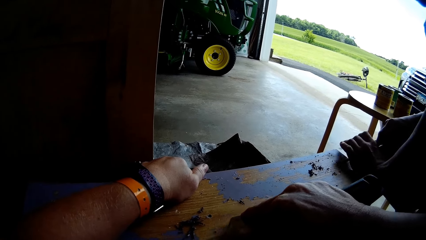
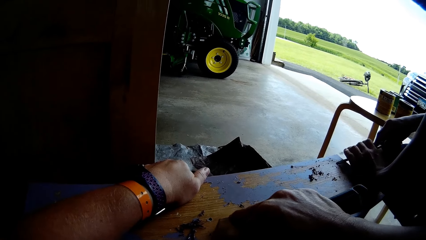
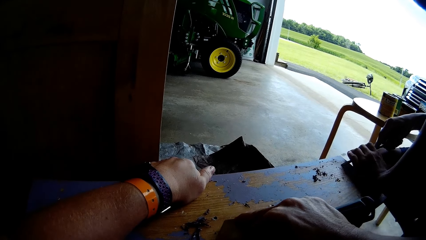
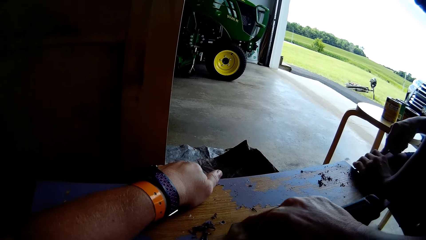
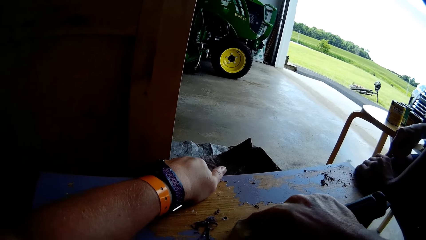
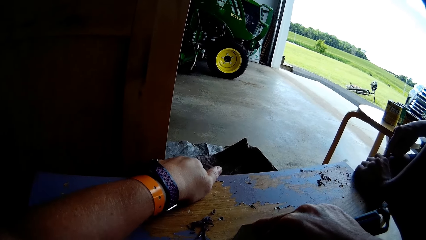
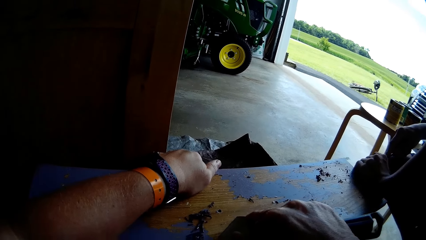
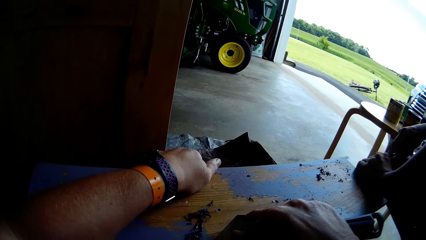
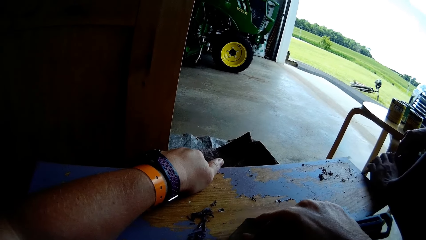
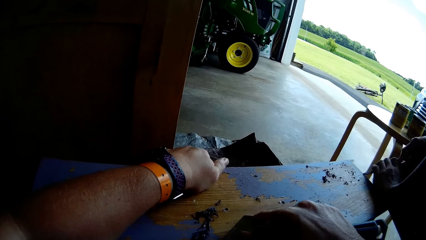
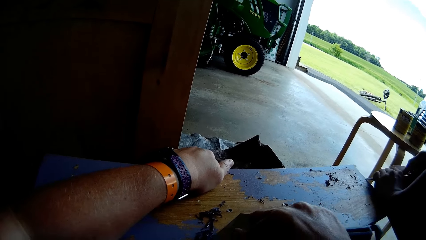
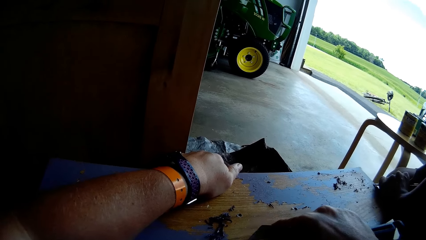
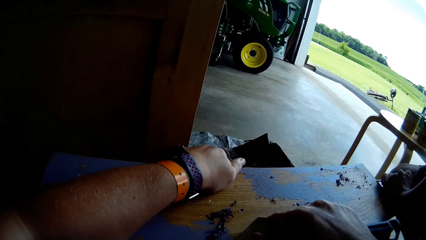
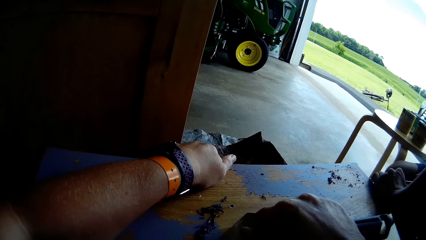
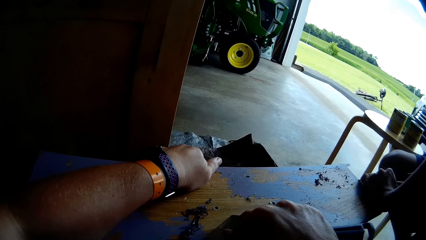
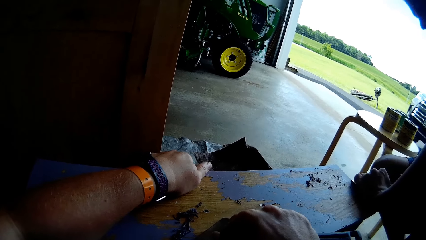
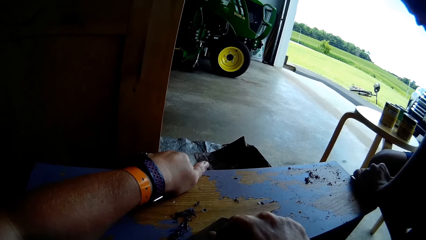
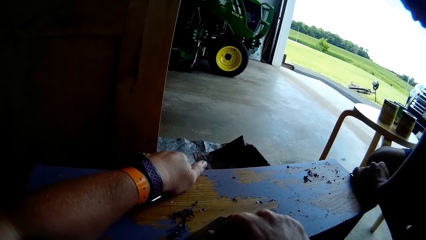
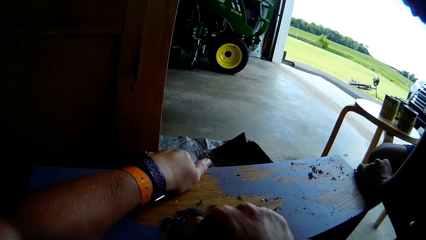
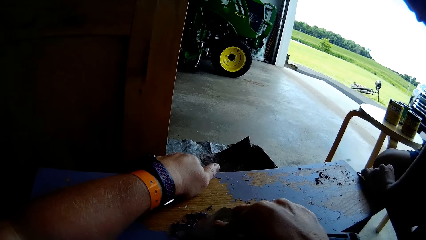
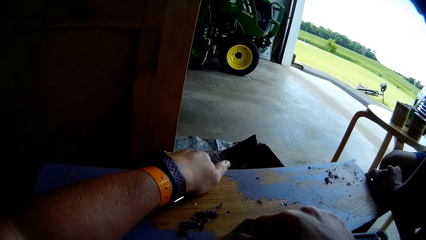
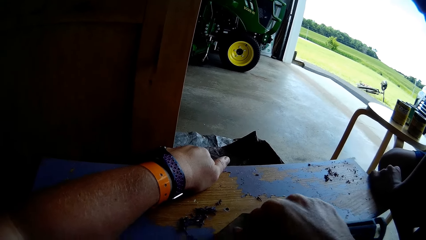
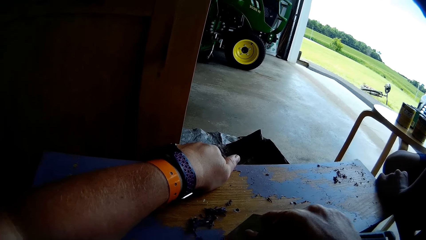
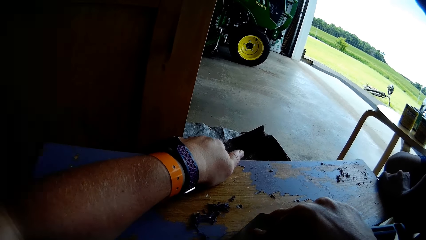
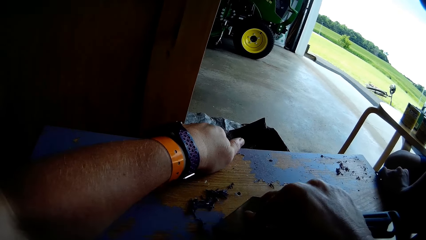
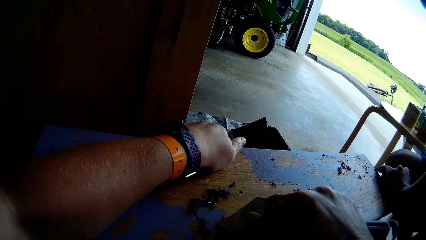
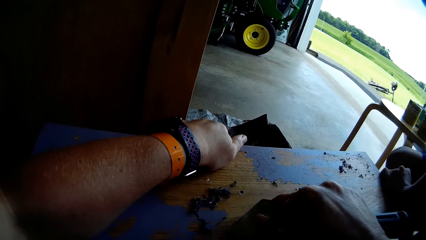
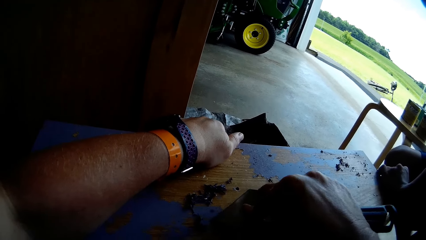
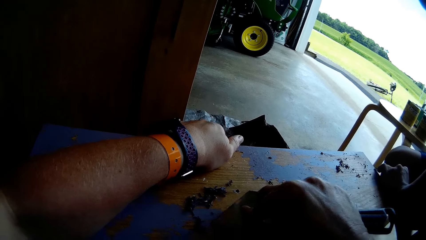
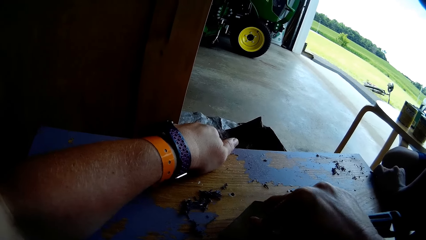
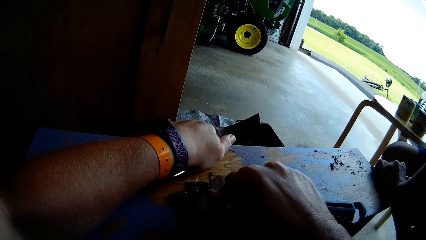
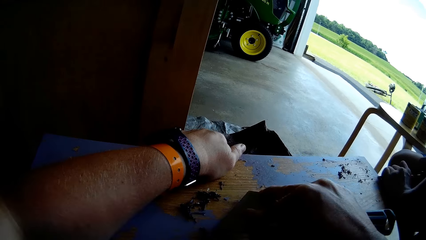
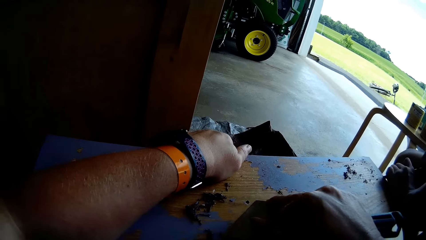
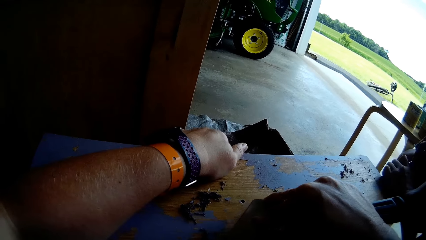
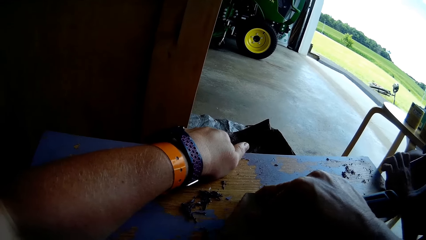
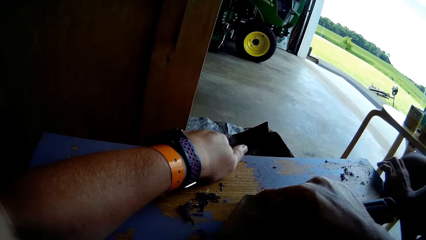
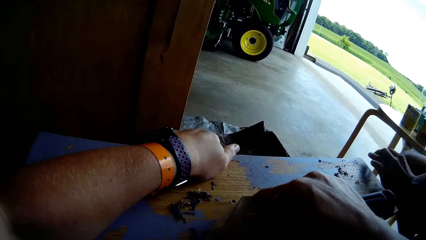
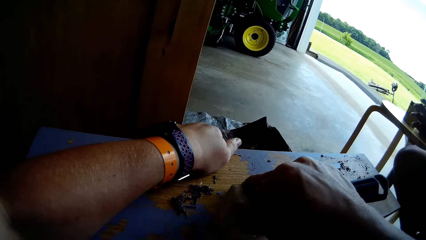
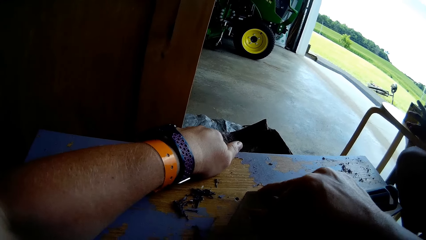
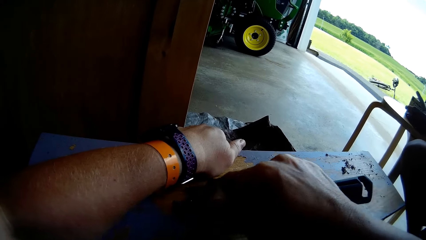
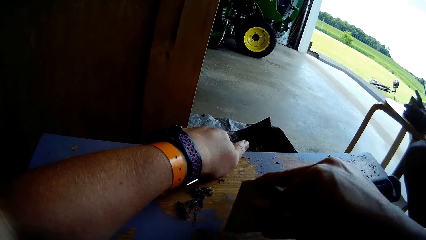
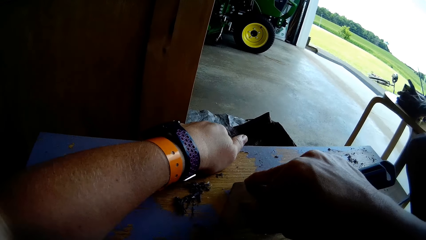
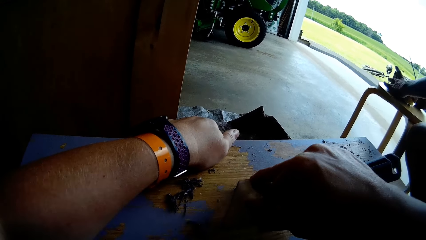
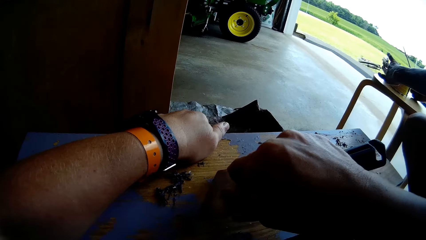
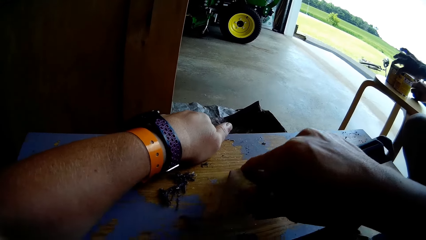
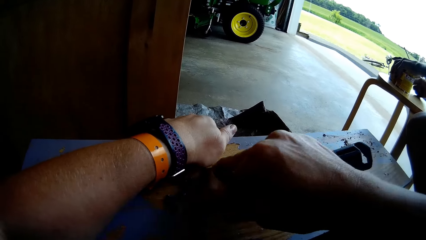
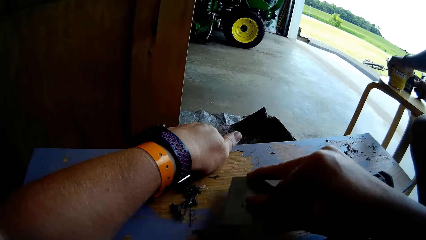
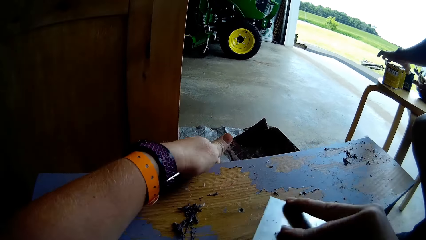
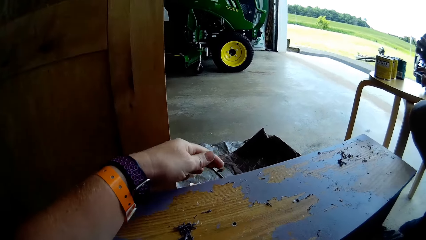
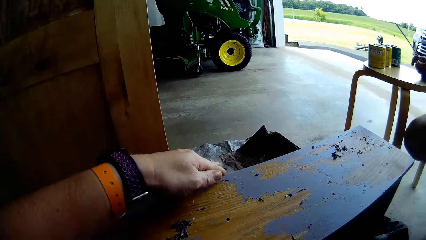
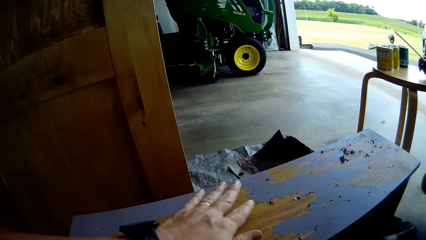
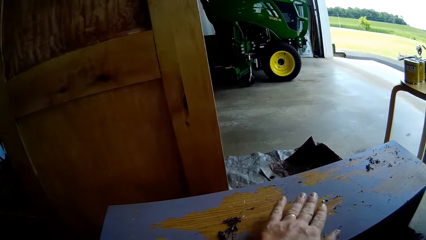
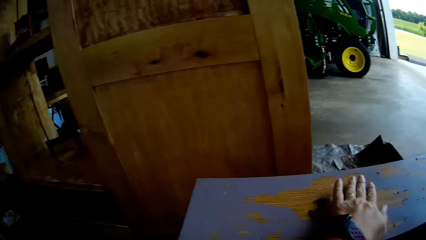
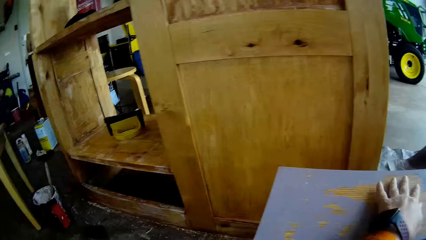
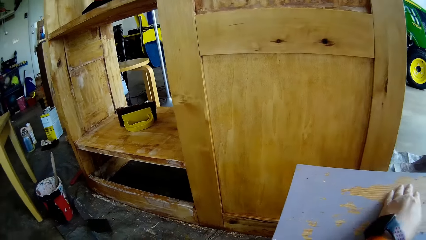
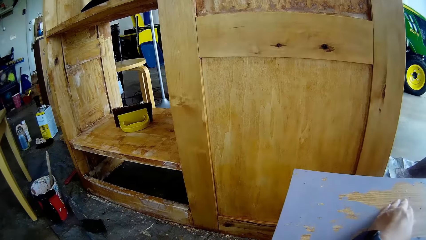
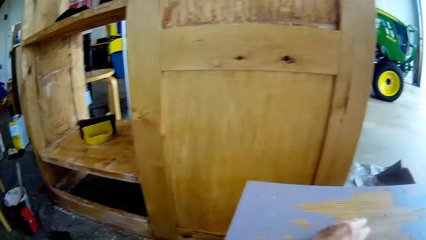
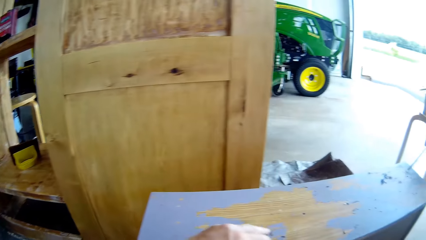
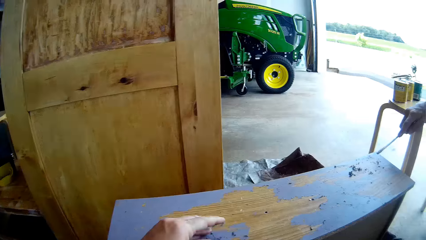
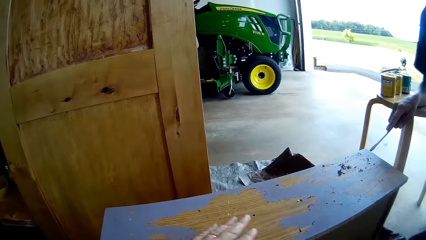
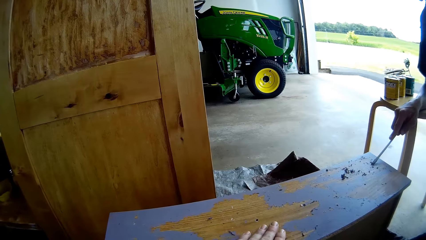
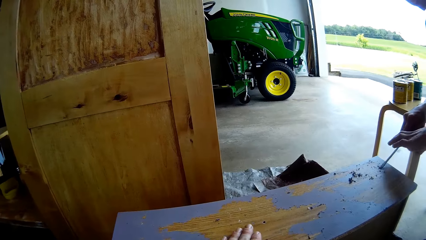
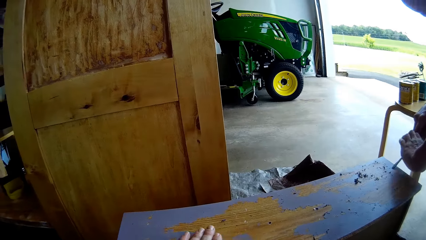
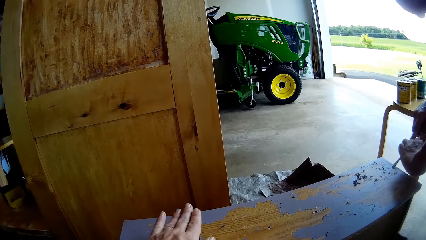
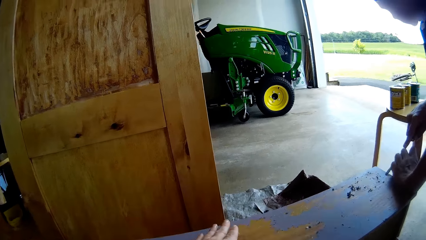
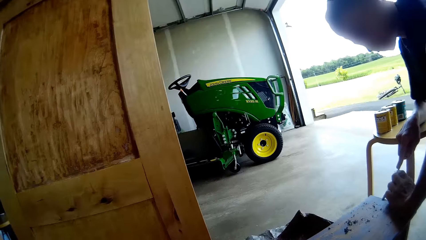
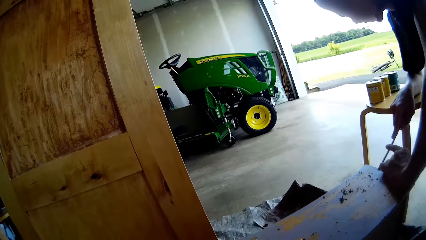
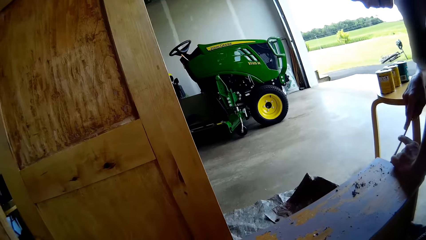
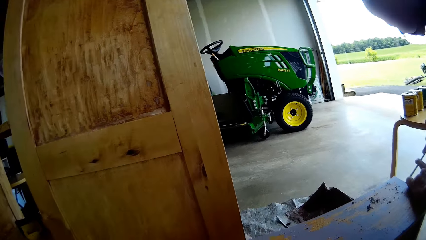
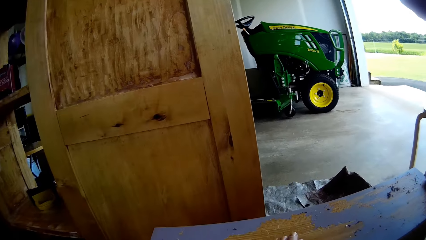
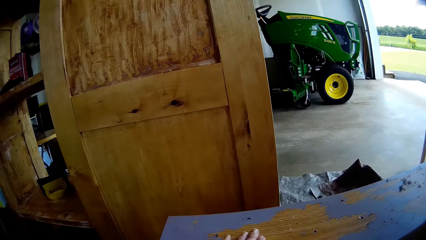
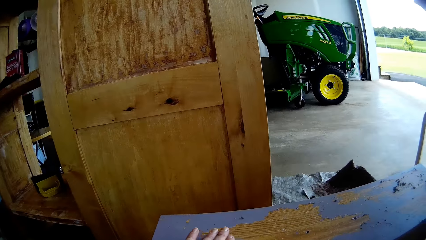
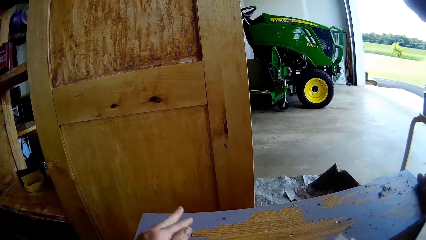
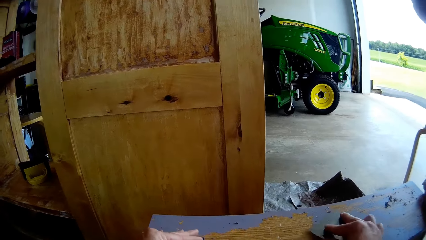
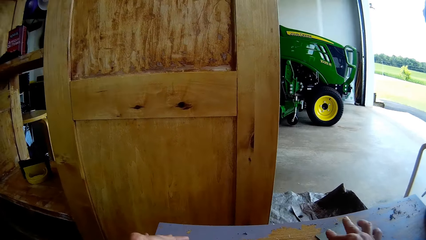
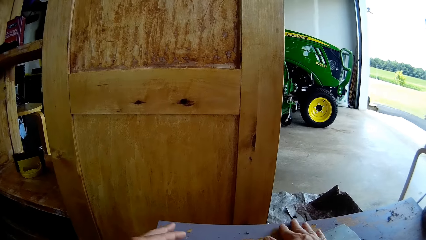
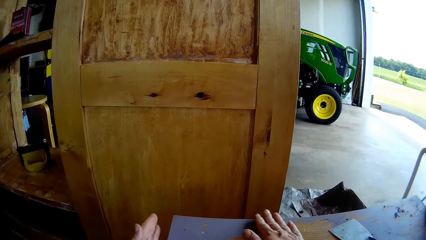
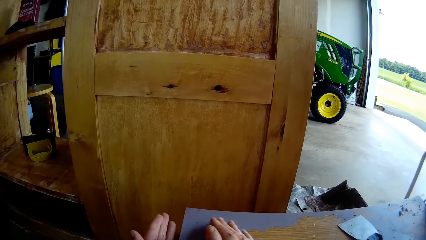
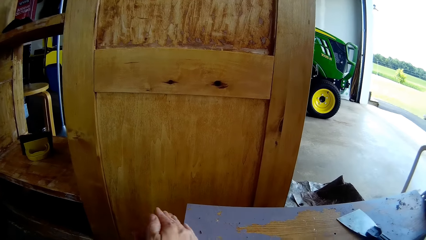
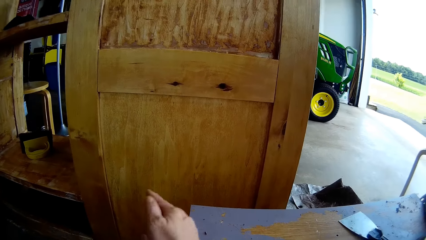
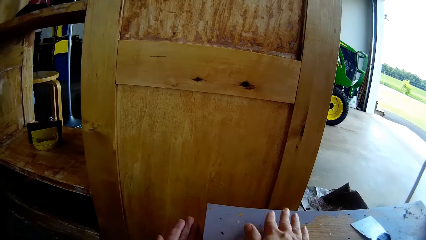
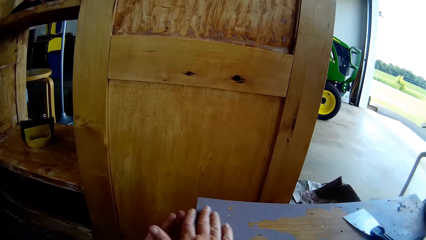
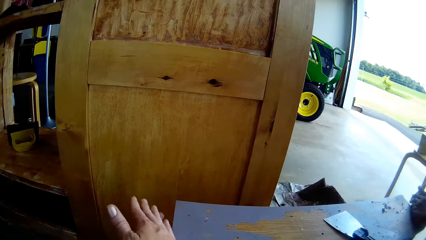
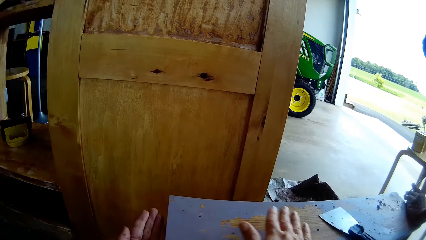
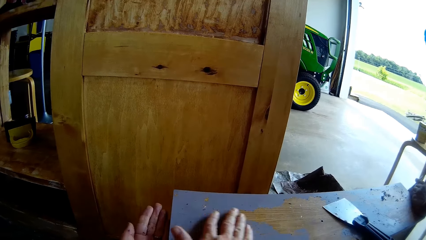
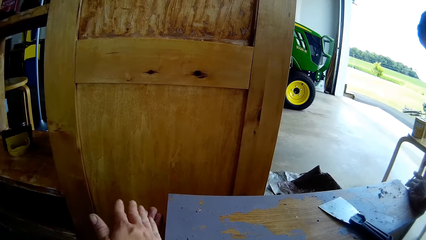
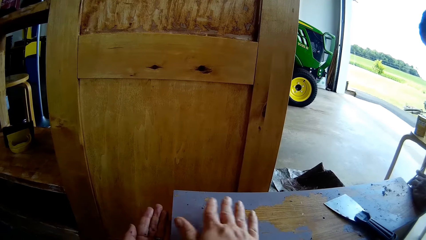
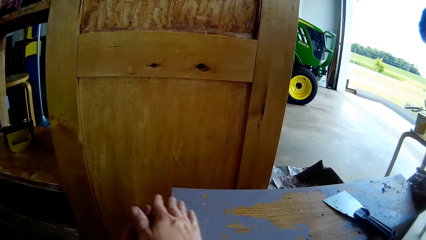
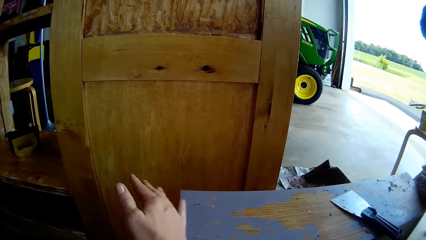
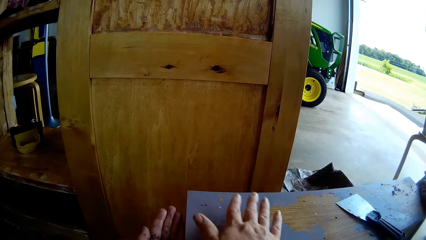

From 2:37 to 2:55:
The camera wearer converses with a man. The man lifts a screwdriver from the table. He pushes cans on the stool beside him. The camera wearer scrapes paint from the table with a putty knife. She wipes paint from the table with her hand. The man scrapes paint from the table with the screwdriver. The camera wearer scrapes wood off the table with the man's help. She drops the putty knife on the table. She wipes paint from the table with hands. The man converses with the camera wearer.
